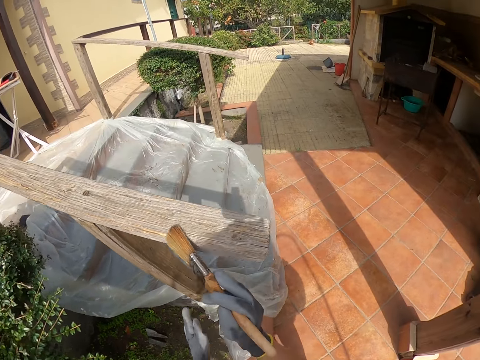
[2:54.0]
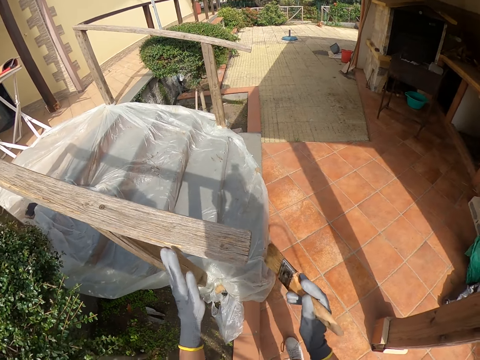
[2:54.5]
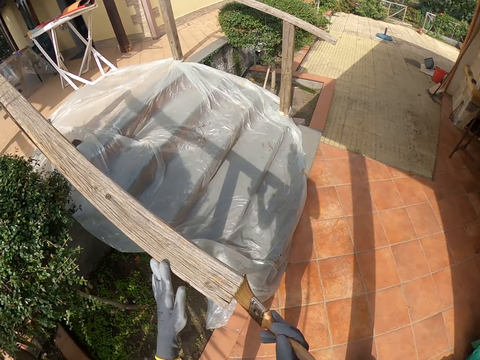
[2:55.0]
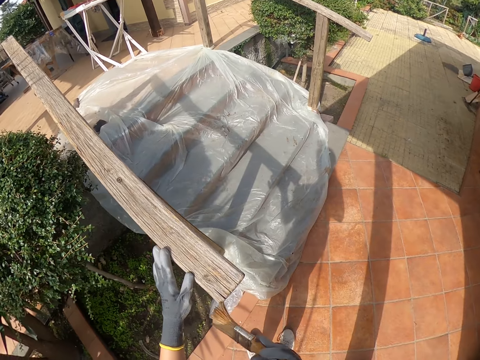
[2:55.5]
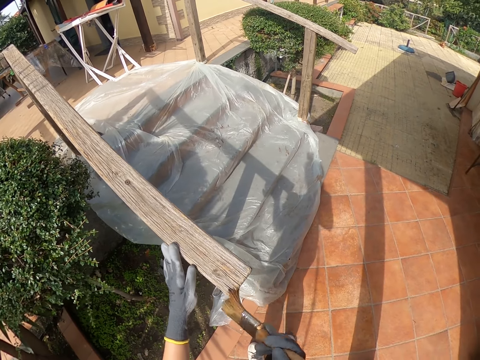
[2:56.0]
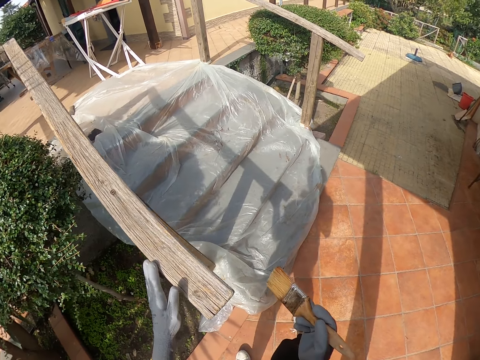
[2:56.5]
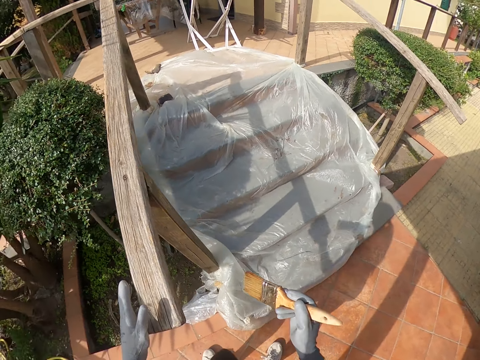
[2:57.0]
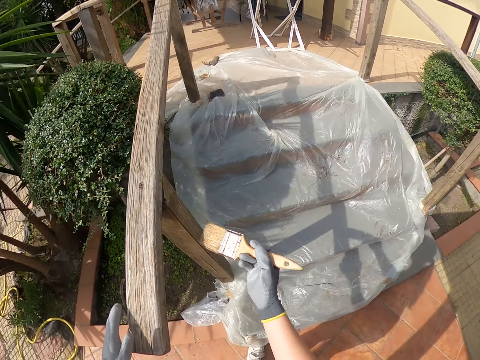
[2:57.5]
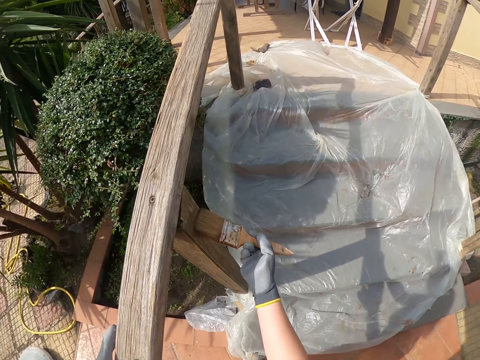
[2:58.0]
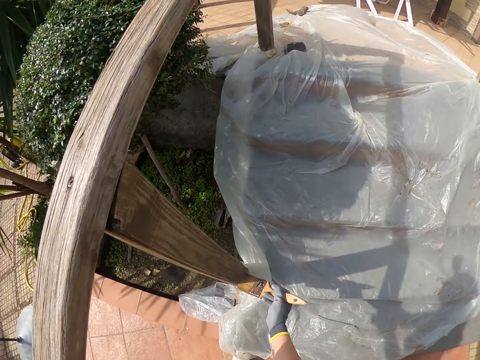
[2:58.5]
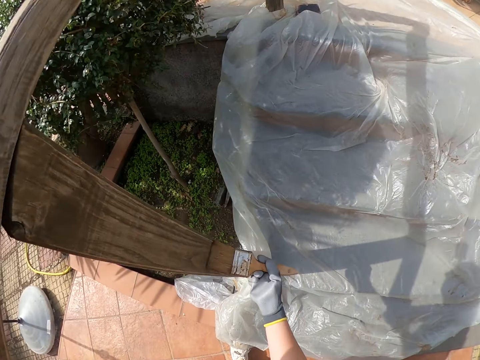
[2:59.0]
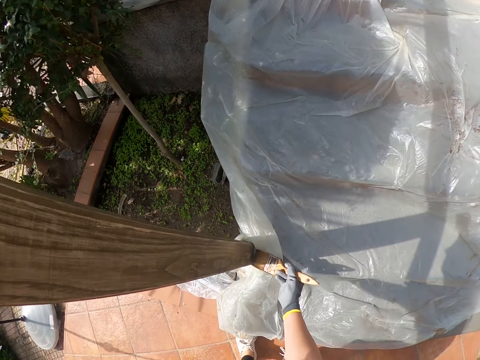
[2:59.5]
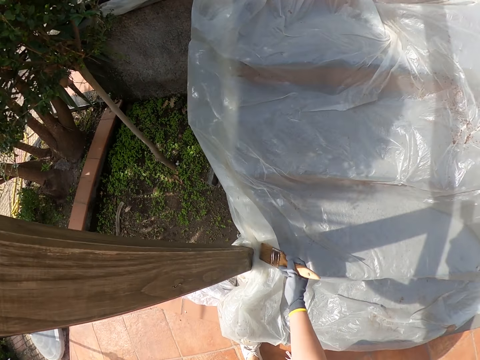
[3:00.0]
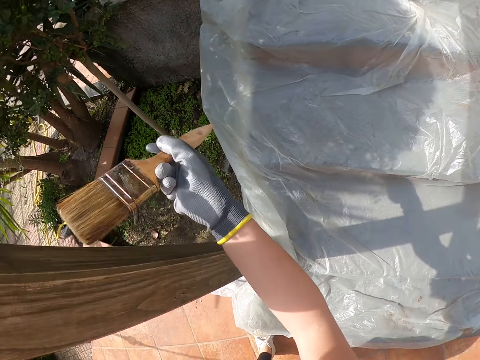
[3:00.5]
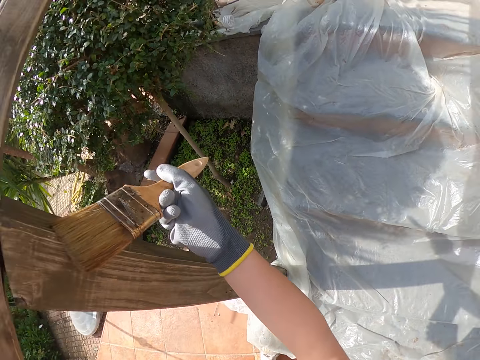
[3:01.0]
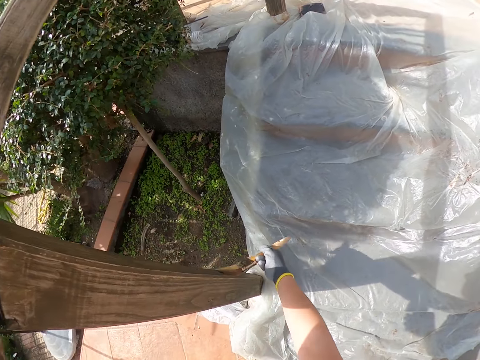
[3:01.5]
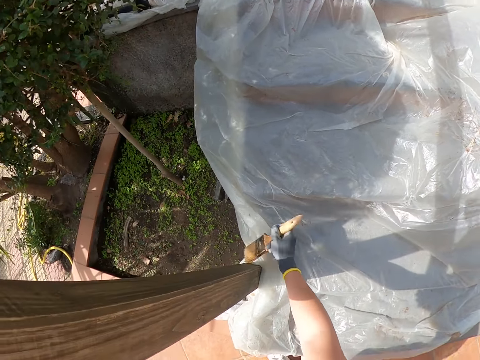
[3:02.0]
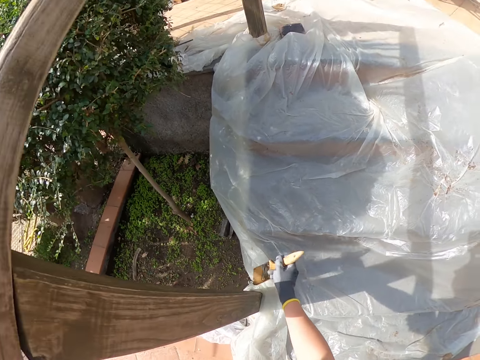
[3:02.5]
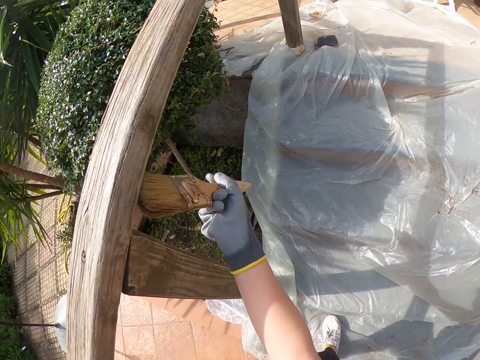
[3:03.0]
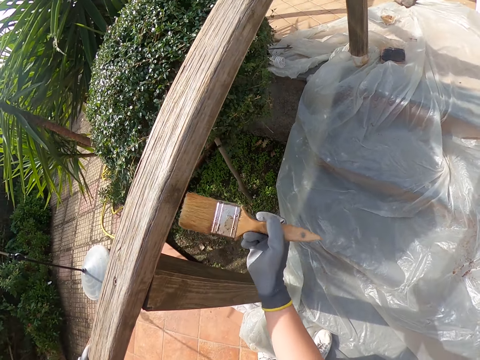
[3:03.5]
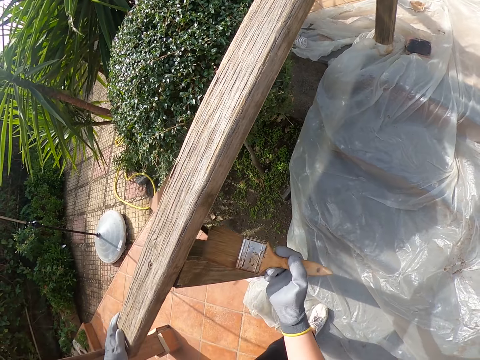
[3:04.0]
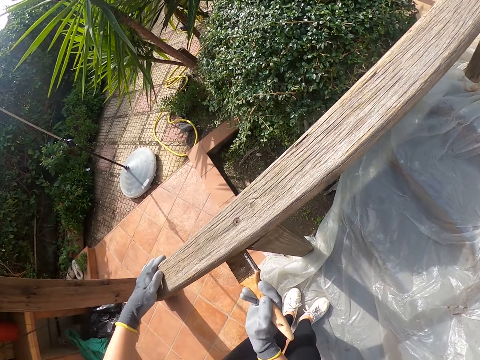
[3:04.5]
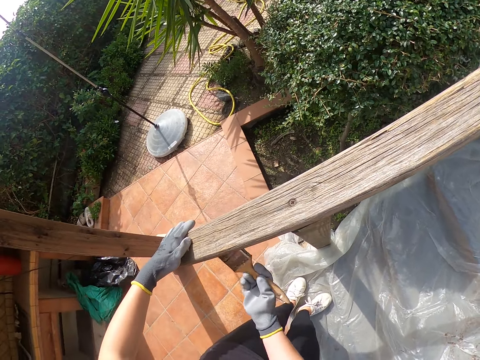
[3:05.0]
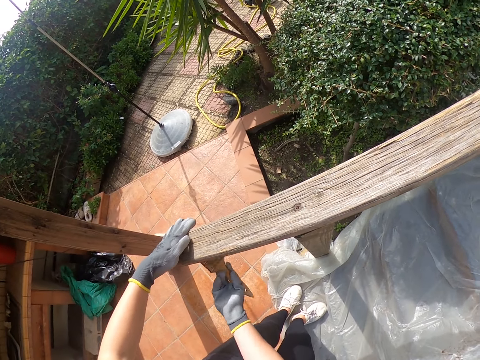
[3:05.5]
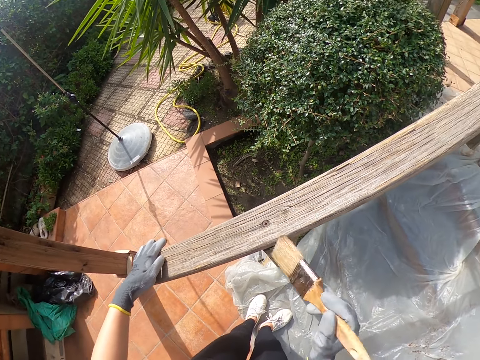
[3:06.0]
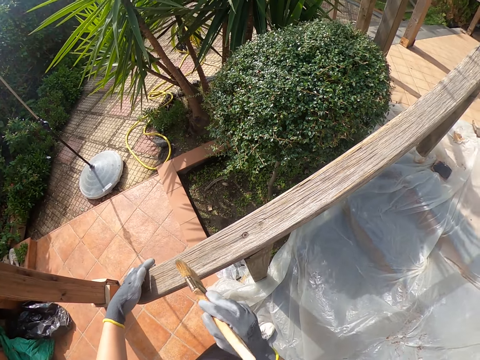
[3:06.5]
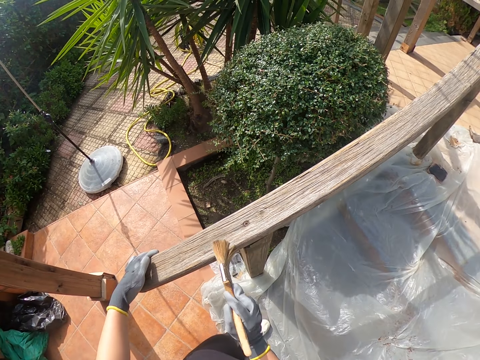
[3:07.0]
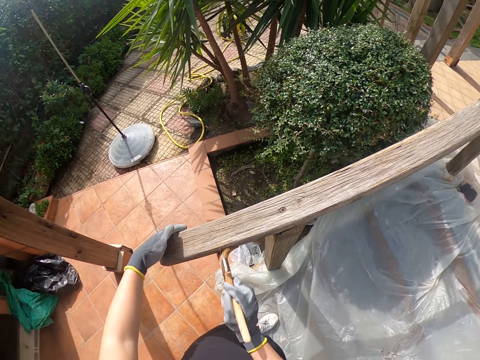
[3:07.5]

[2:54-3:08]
The camera wearer places her left hand on the wooden balcony rail. She holds the wood with her left hand. She moves her left hand on the wooden balcony rail. She brushes the wooden balcony rail with the paint brush in her right hand. She bends. She moves her left hand on the wooden balcony rail.

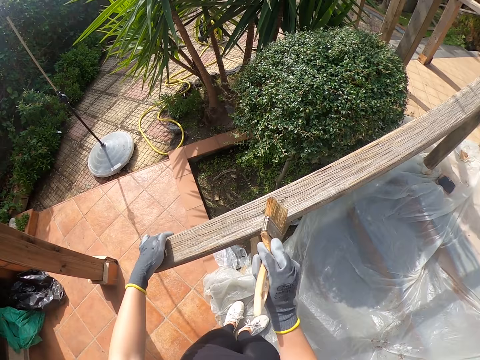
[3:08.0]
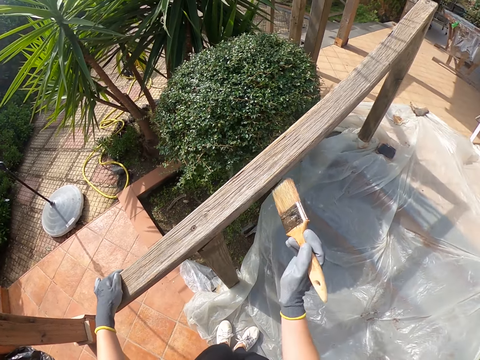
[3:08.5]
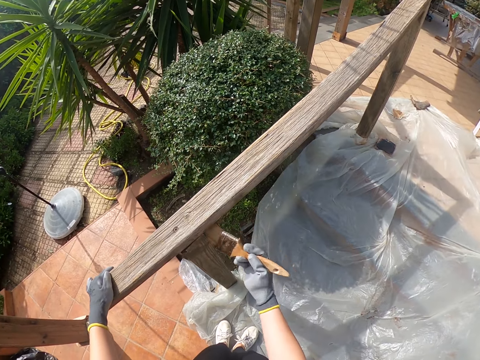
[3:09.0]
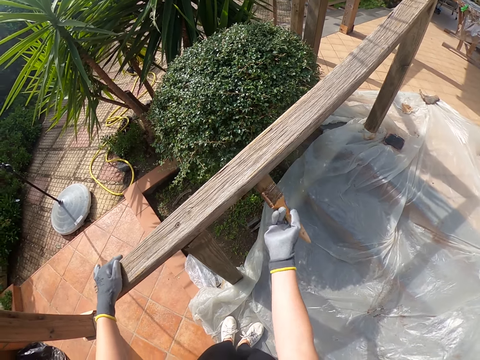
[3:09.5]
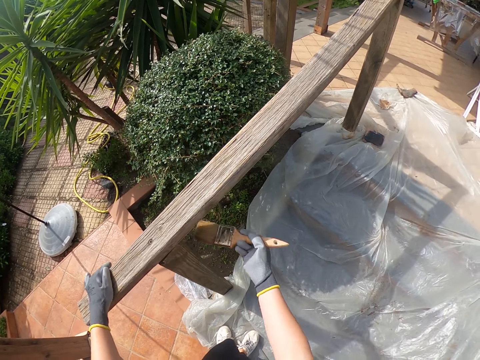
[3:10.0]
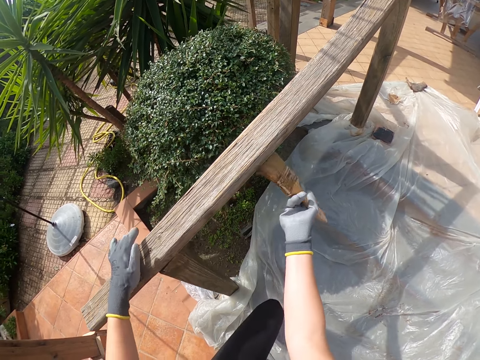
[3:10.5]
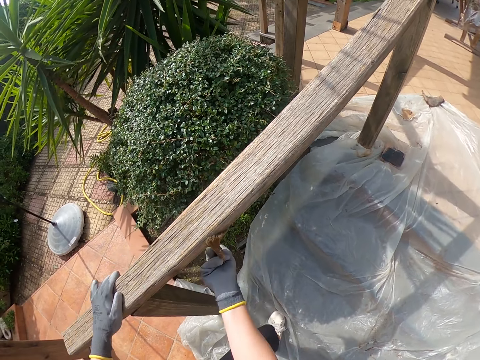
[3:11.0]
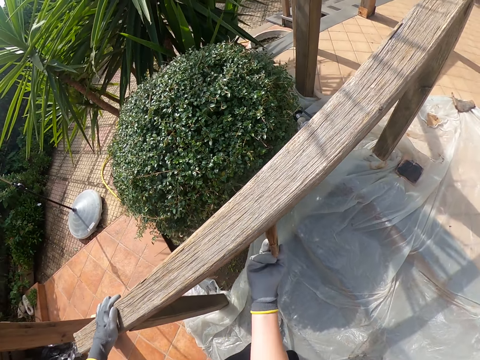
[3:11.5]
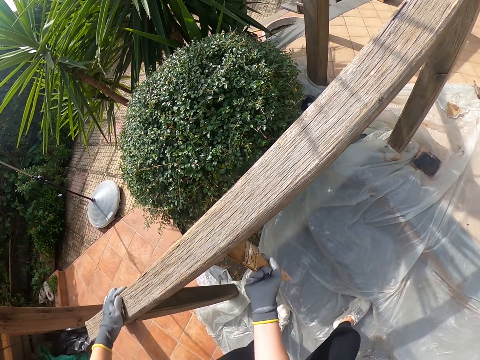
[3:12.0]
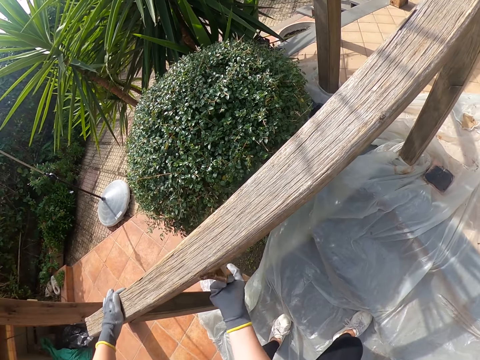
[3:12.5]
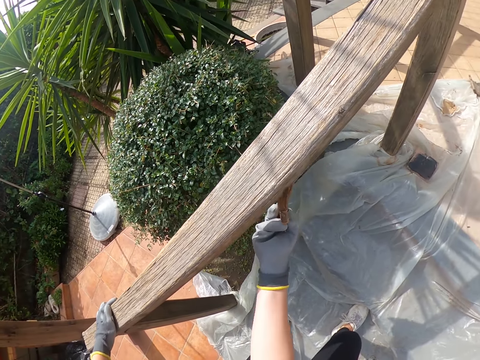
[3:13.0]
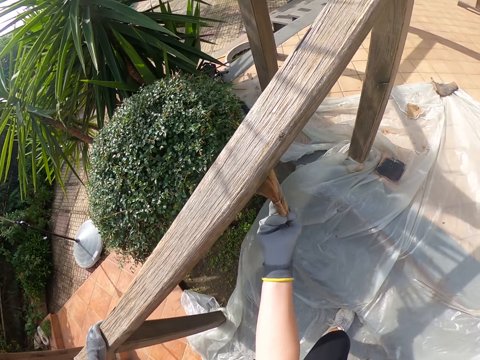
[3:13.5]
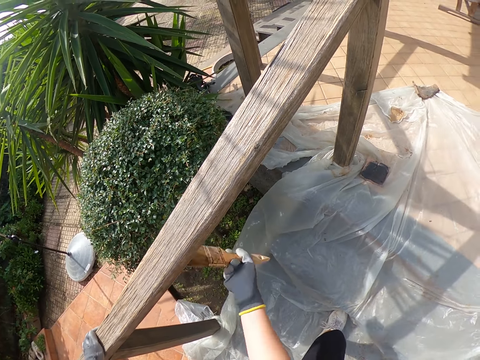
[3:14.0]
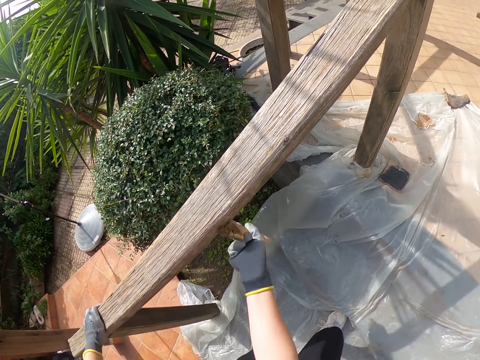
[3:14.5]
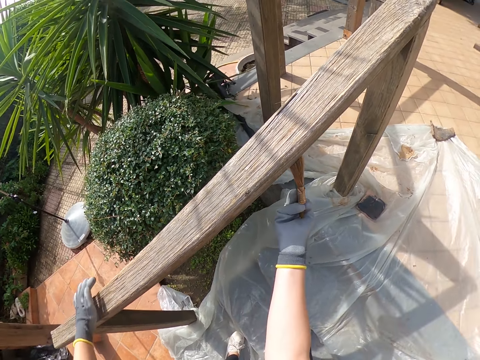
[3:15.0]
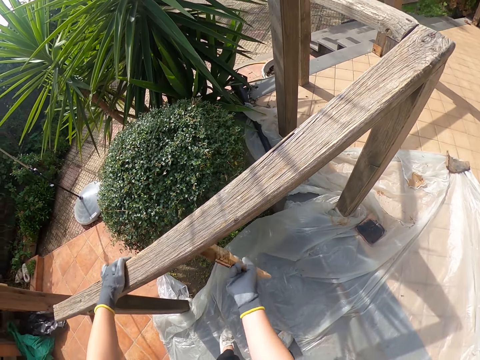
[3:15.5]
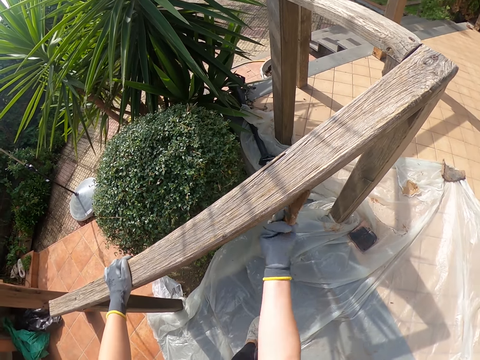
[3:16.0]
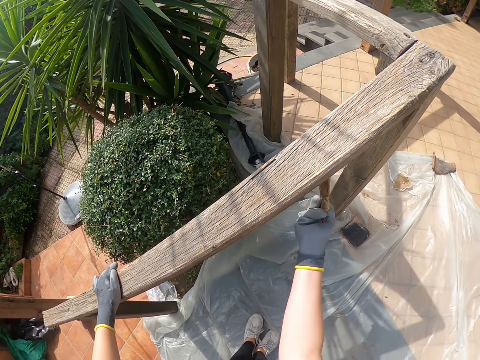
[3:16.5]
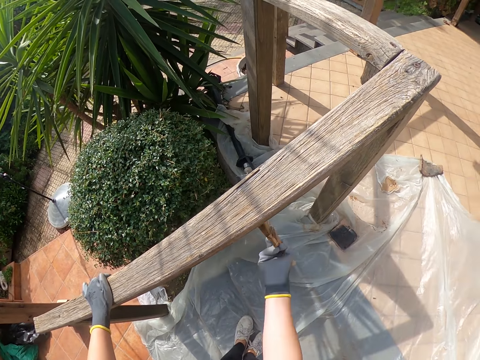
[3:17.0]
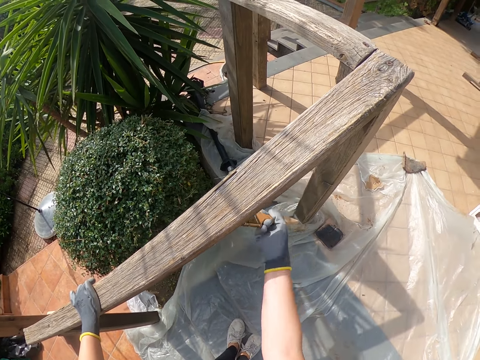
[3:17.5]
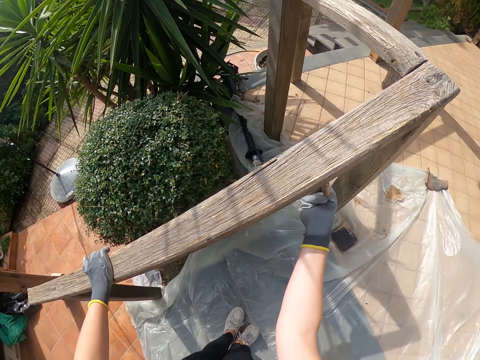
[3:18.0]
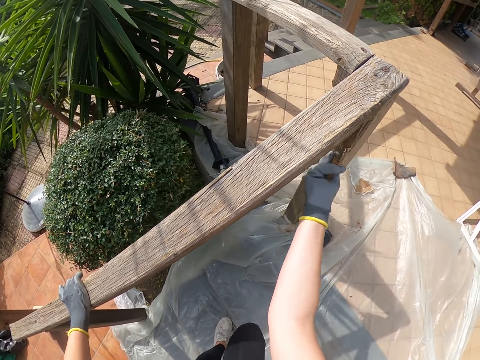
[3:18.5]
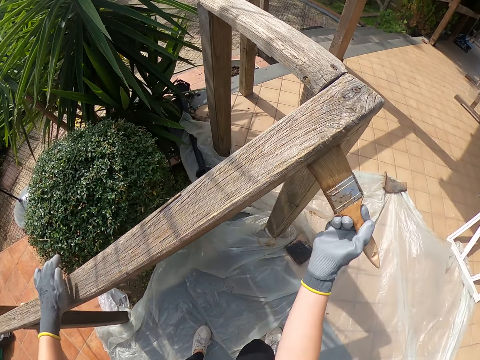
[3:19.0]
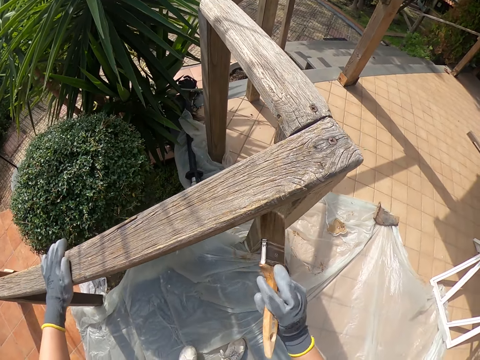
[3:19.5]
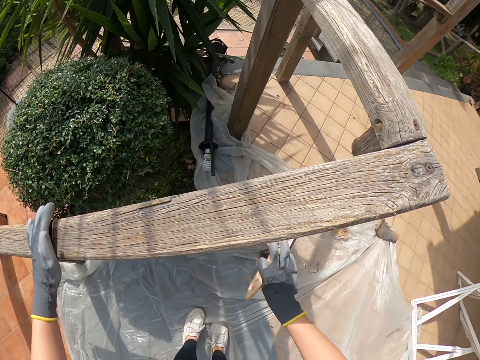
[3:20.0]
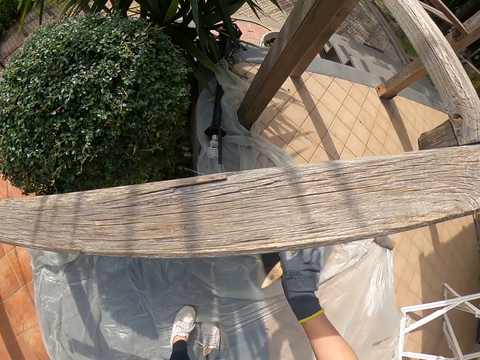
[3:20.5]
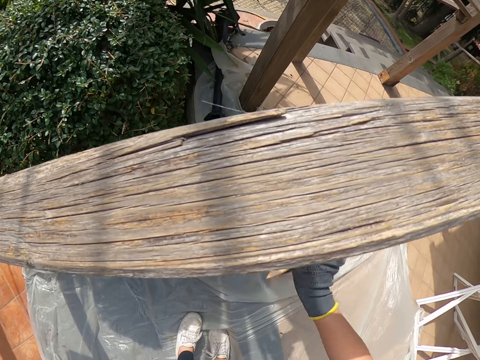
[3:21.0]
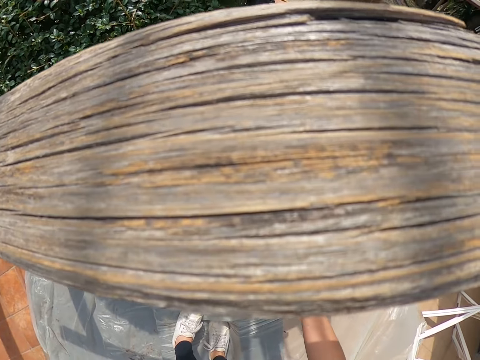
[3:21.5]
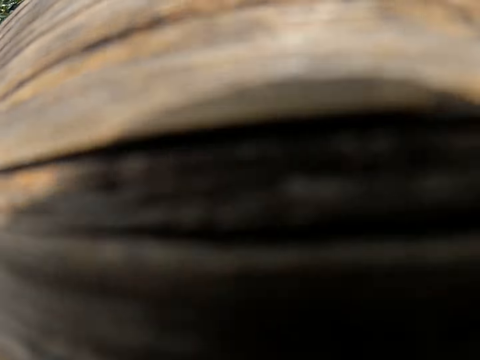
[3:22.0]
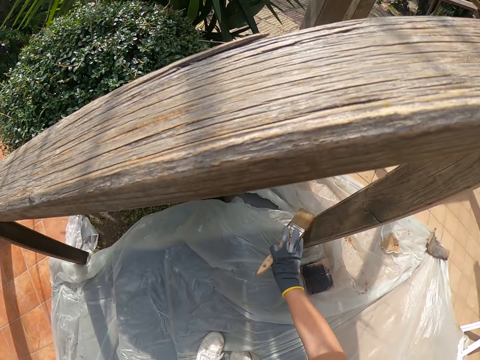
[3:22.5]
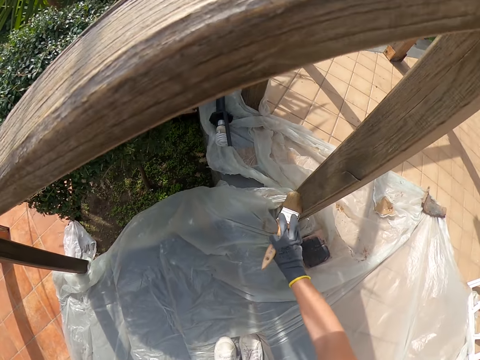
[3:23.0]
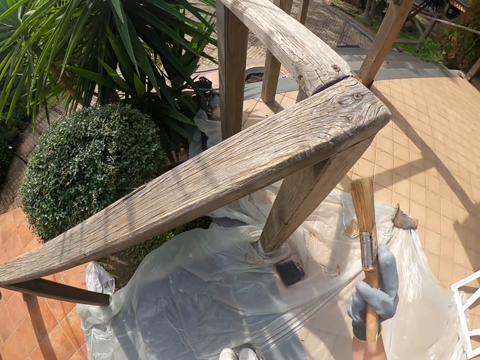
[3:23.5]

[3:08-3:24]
The camera wearer walks up the stairs. She moves her left hand. She moves her left hand again. She removes her left hand from the wooden balcony rail. She moves her left hand again. She bends.
